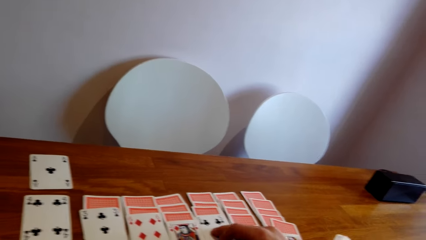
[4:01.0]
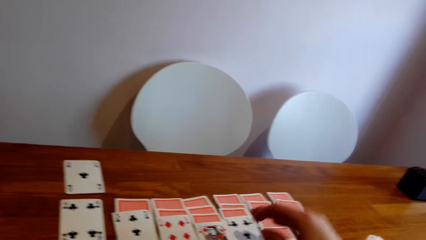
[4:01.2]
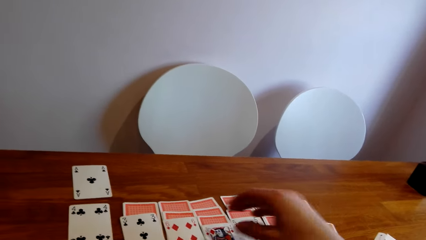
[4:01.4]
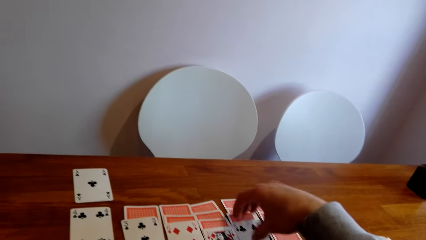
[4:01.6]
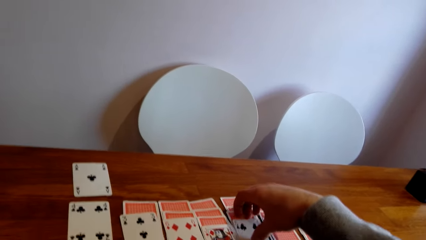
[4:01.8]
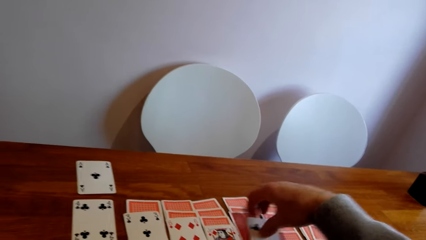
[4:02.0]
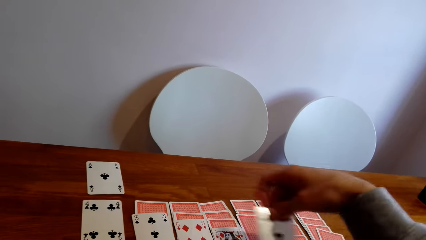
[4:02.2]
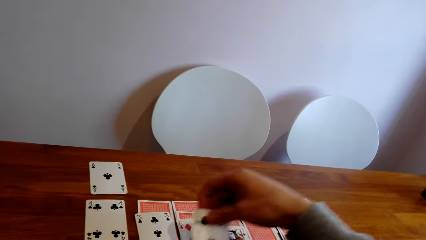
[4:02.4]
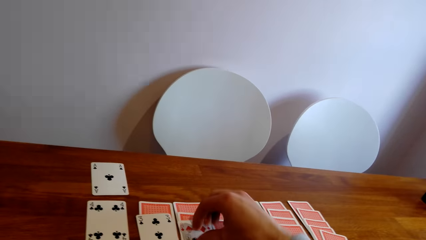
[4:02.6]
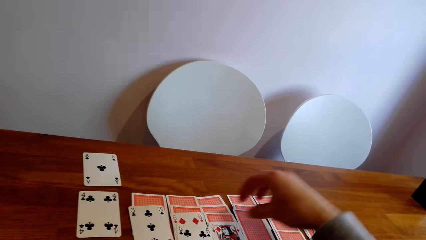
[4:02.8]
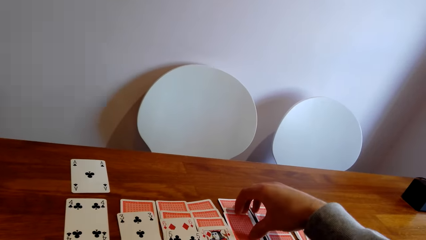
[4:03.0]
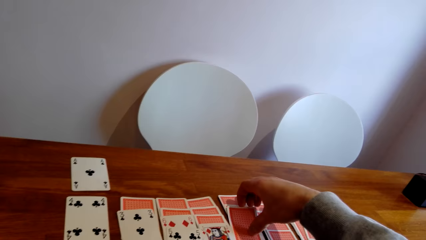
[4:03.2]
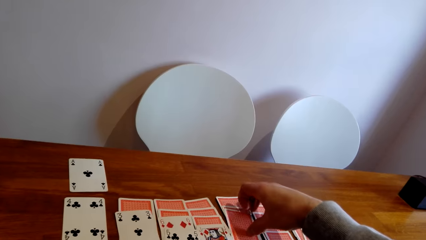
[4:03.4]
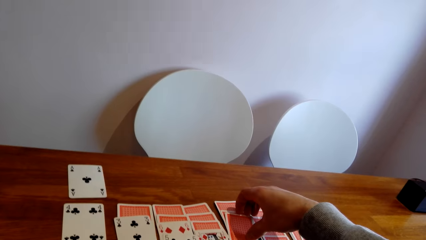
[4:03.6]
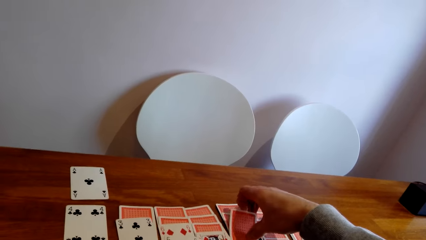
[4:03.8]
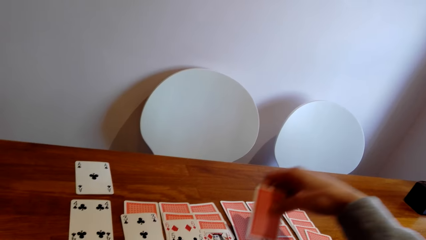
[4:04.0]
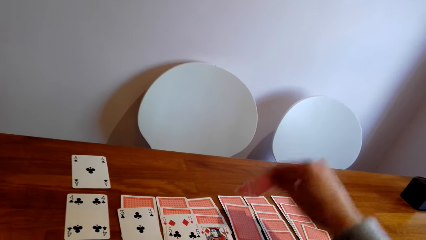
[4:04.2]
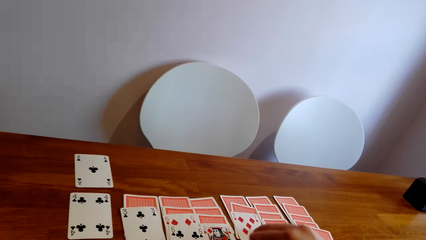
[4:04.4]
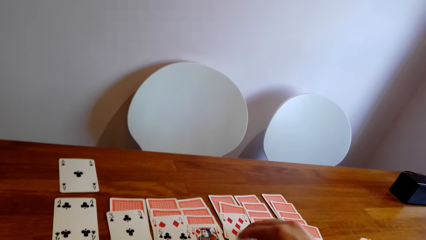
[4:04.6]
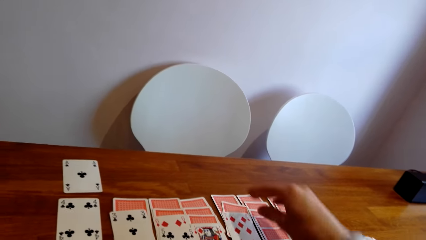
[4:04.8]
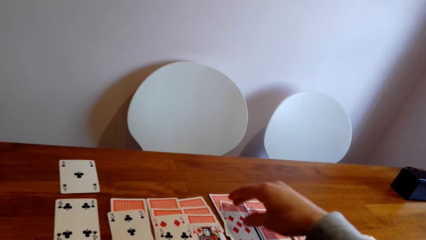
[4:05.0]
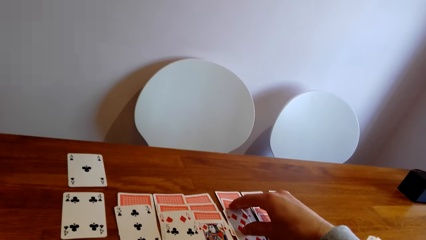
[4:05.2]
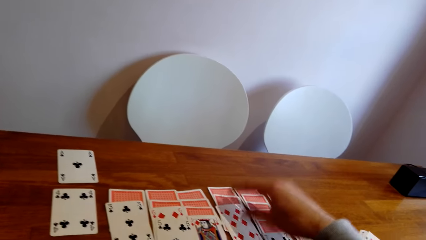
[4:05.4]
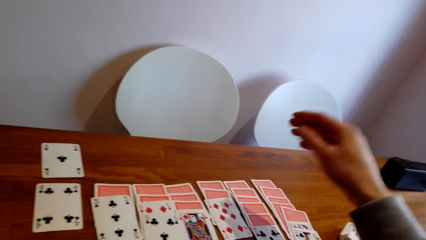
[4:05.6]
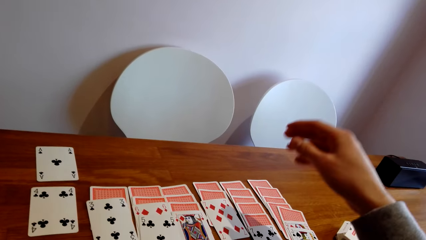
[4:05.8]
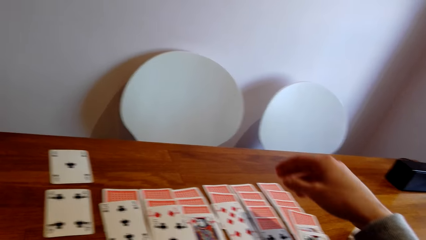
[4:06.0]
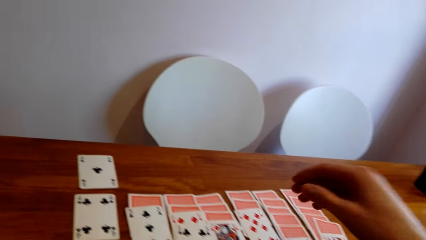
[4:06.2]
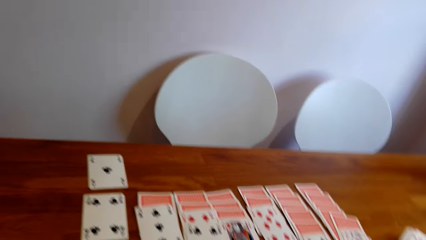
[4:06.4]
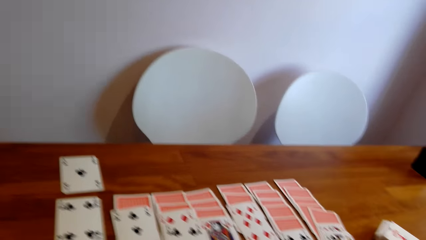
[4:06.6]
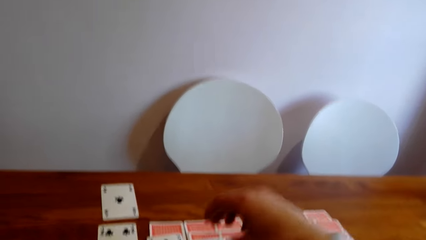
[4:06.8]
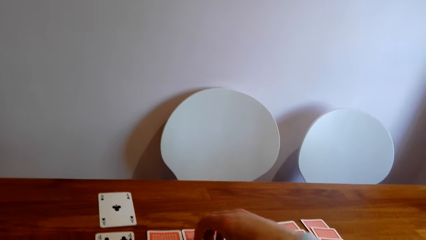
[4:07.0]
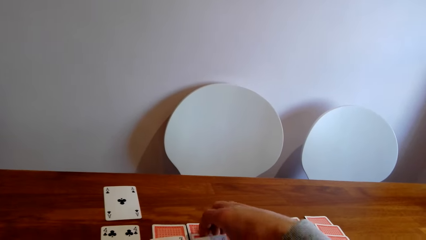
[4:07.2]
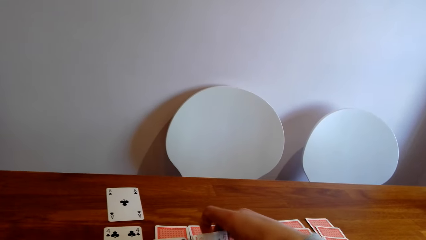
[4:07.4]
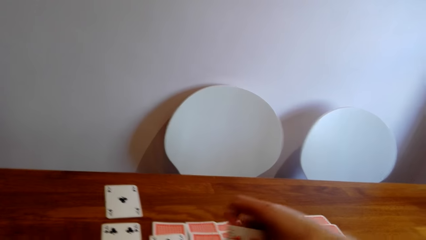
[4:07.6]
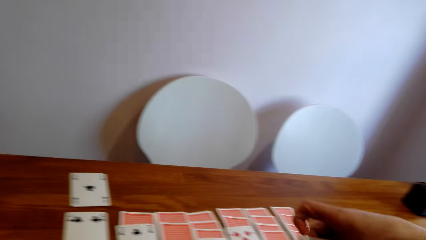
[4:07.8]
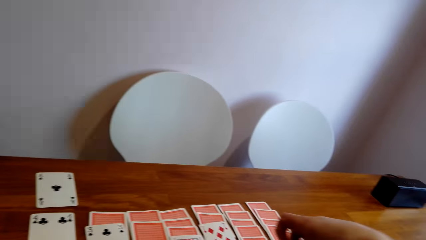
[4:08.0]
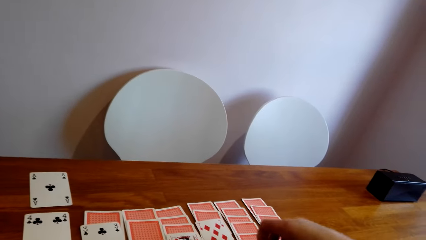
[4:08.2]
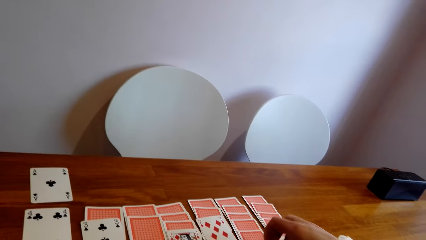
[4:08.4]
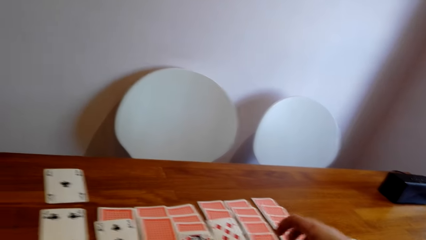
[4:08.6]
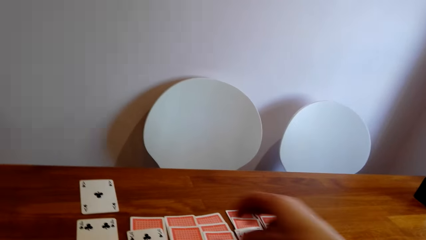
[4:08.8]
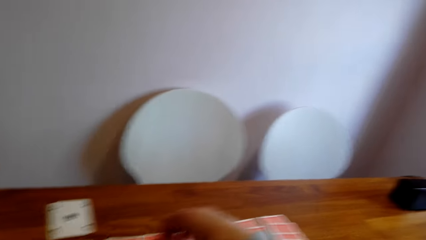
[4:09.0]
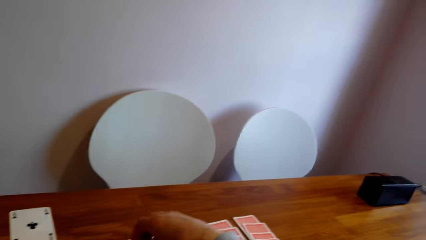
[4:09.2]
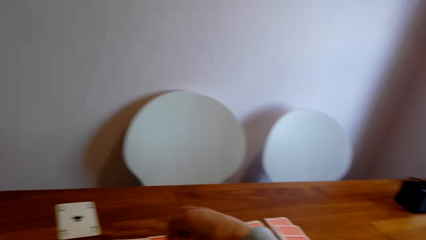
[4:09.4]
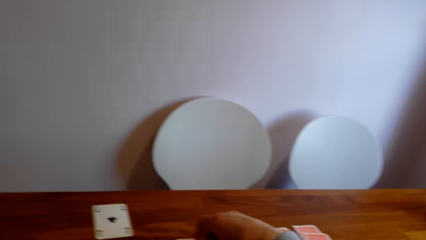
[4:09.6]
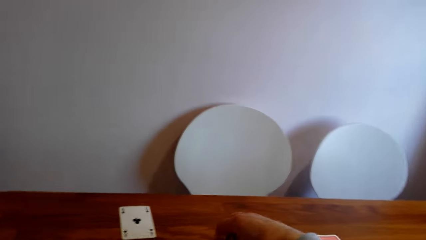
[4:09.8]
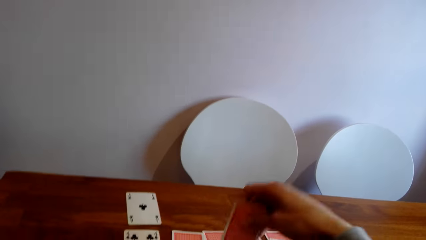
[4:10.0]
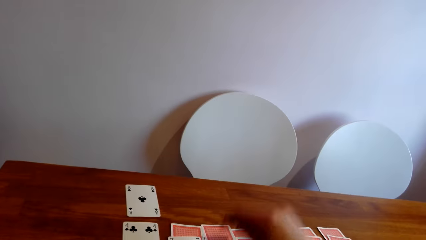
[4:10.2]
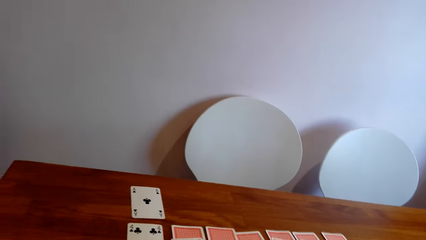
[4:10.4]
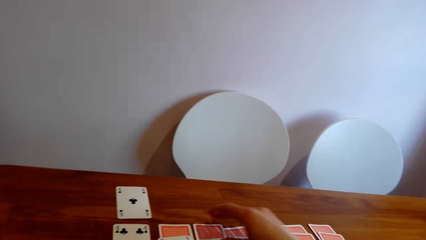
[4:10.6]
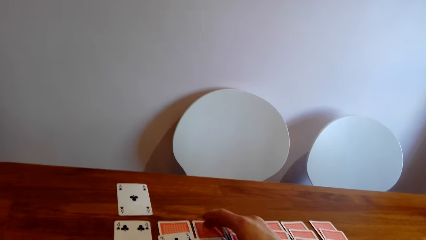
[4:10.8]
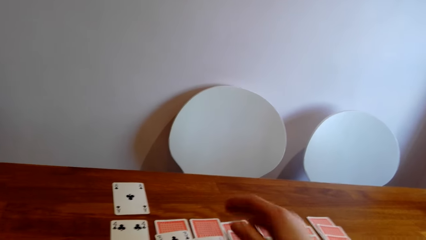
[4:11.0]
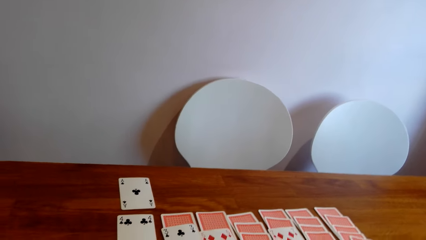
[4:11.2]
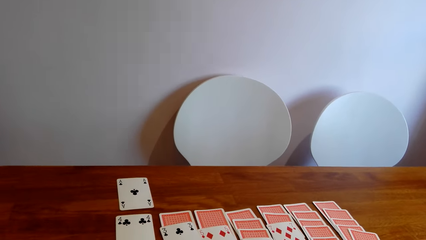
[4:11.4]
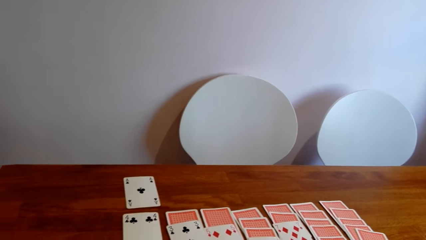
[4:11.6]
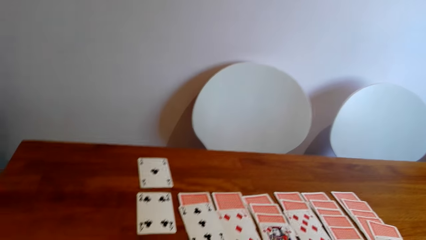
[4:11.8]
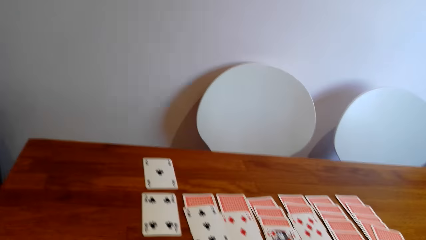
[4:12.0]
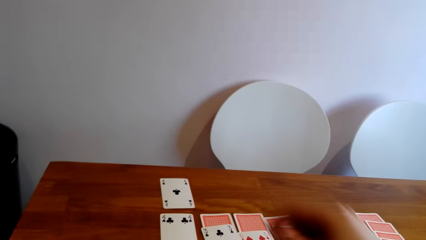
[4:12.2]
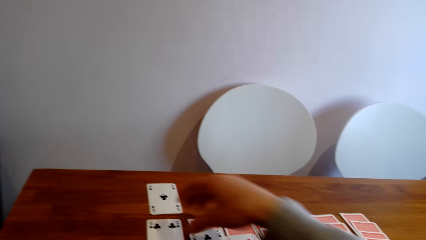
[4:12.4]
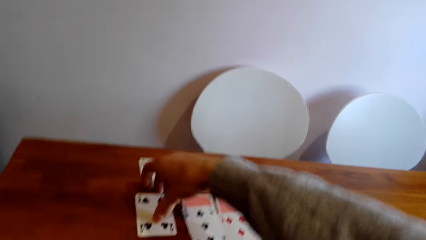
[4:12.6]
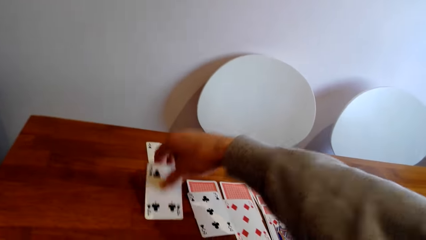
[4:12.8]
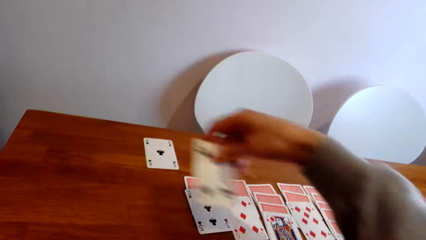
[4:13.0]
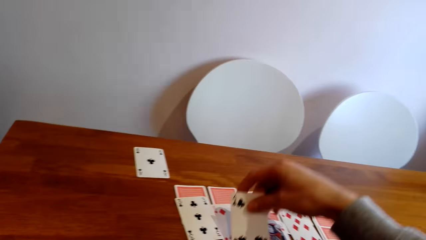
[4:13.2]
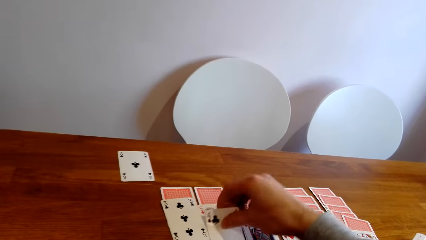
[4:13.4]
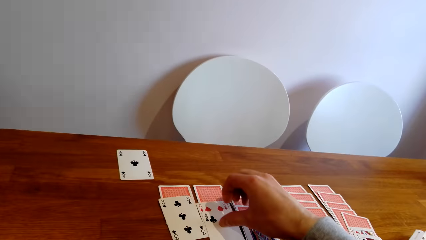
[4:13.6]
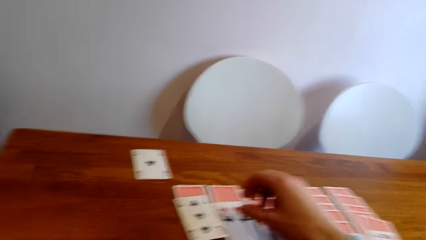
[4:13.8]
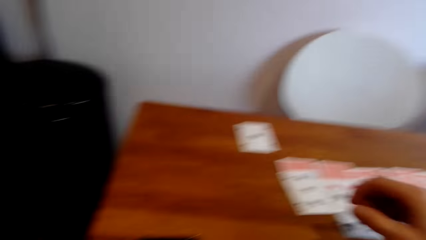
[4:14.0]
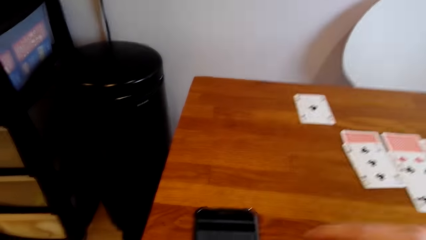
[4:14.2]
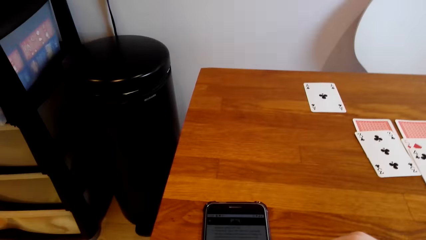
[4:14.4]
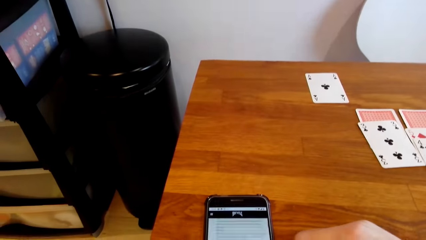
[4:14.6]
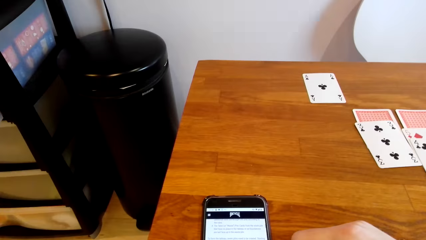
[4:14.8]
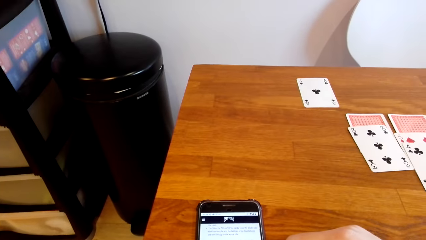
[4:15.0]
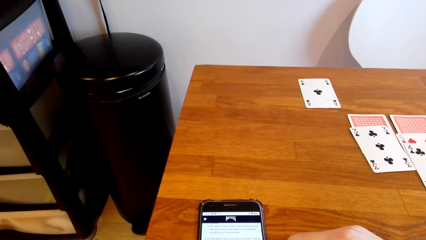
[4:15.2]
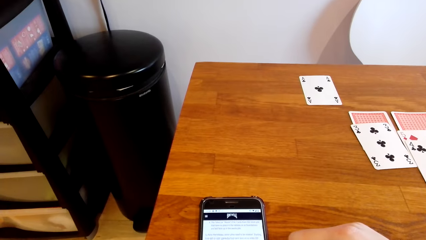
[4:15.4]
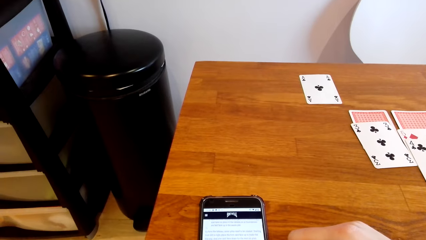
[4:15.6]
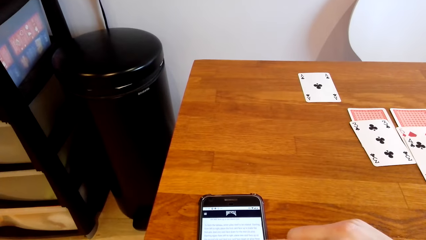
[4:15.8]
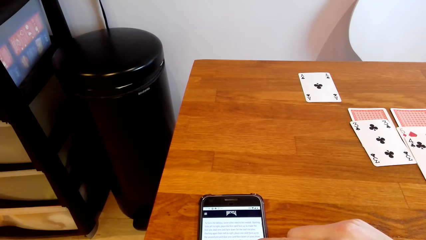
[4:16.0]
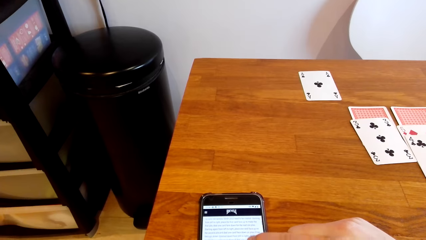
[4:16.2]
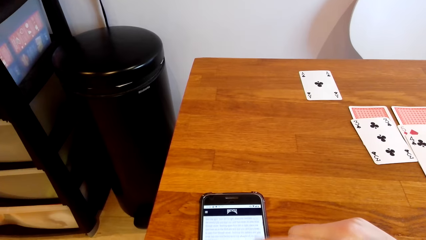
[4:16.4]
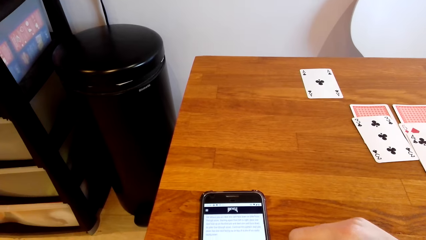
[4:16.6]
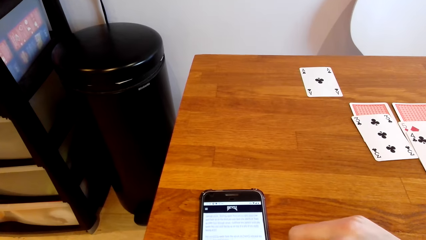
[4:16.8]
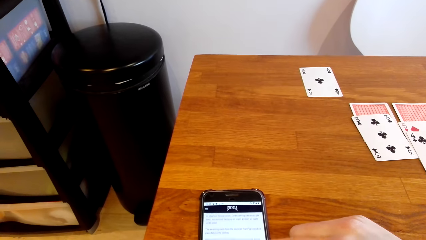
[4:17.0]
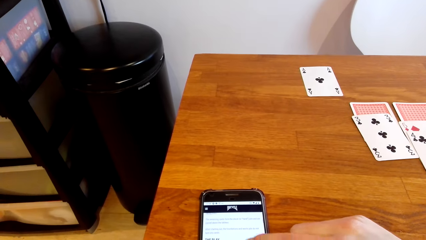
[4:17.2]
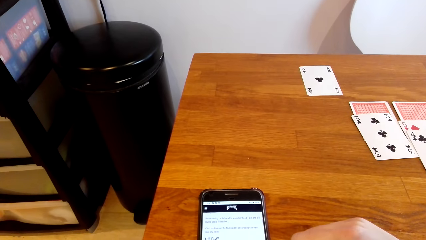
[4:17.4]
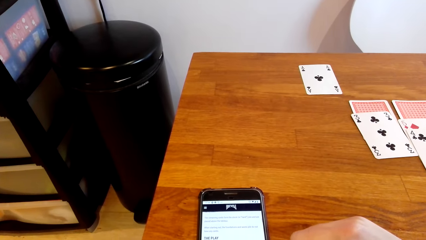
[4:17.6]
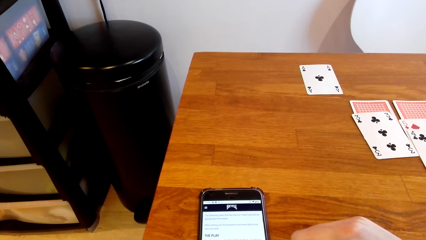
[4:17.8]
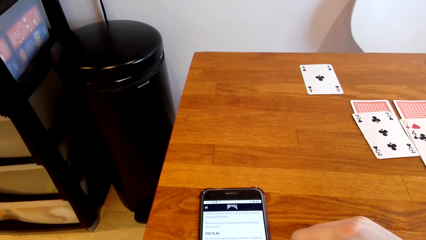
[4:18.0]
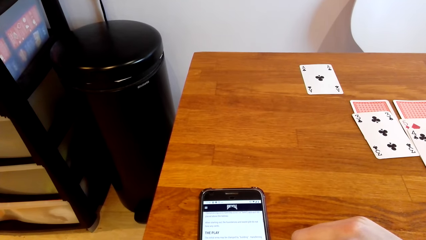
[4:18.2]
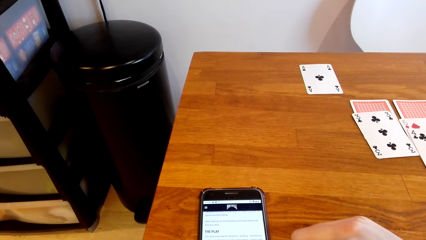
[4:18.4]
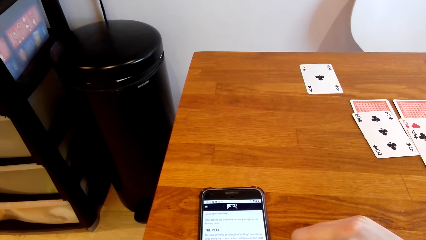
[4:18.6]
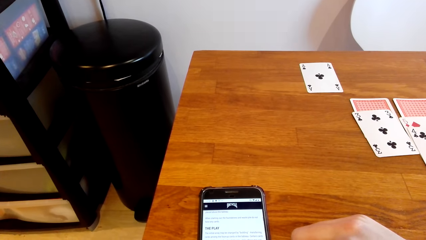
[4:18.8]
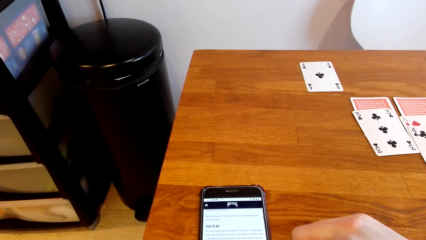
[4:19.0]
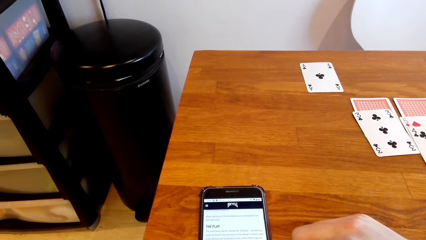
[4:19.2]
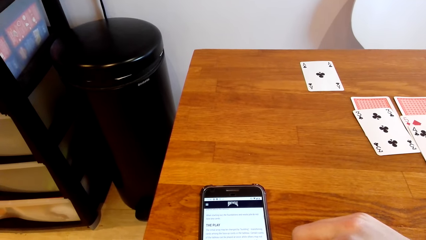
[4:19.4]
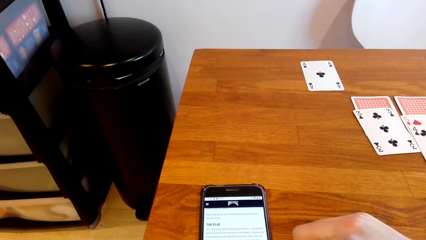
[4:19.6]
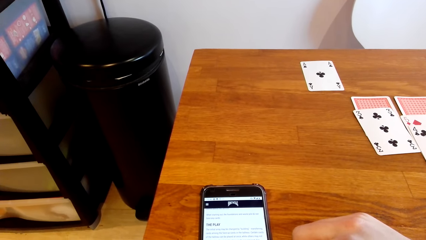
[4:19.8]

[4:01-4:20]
The camera wearer turns a card. They pick a card. They put the card on the table. They pick a card. They put the card on the table. They touch a card. They pick a card. They put the card on the table. They turn a card. They pick a card. They put the card on the table. They touch a phone. They use the phone. They scroll through the phone.
